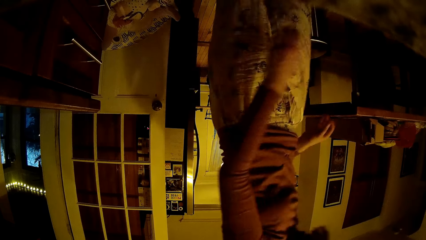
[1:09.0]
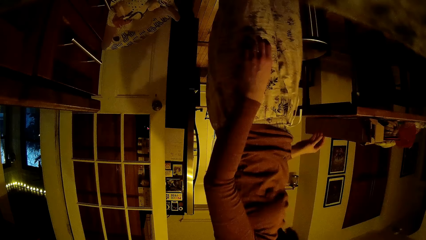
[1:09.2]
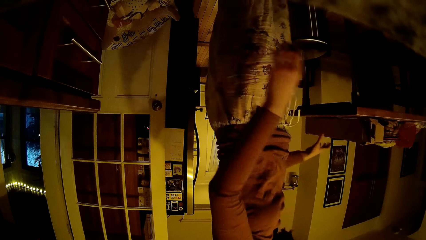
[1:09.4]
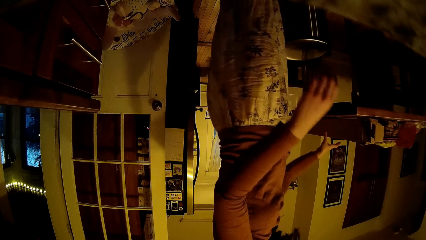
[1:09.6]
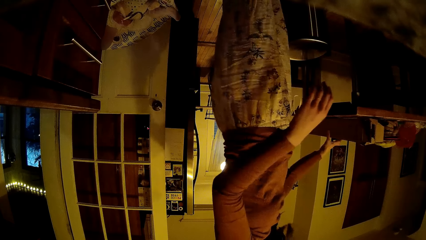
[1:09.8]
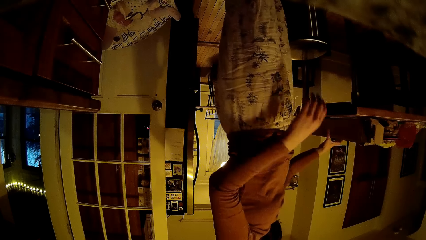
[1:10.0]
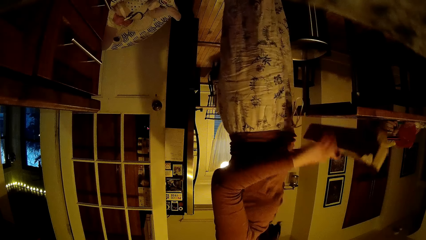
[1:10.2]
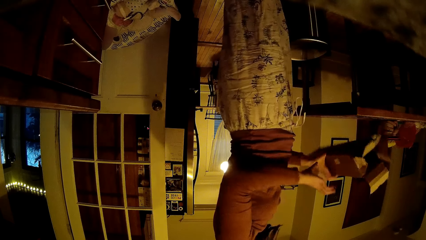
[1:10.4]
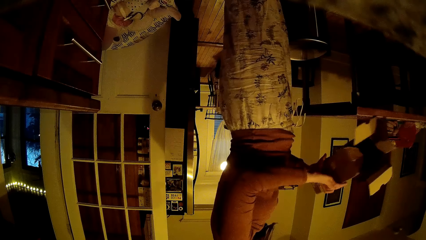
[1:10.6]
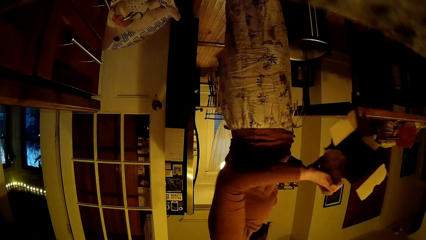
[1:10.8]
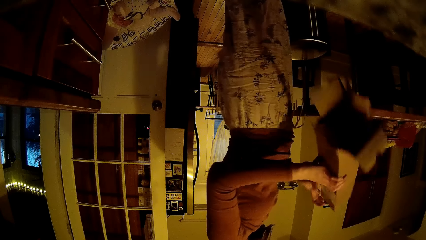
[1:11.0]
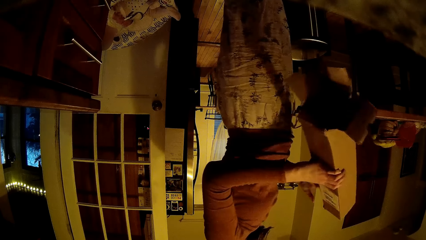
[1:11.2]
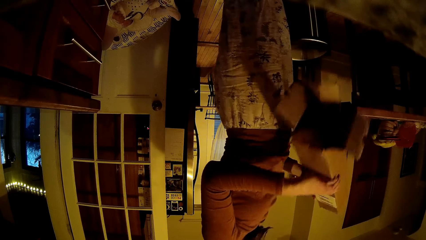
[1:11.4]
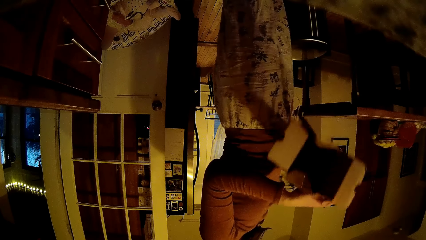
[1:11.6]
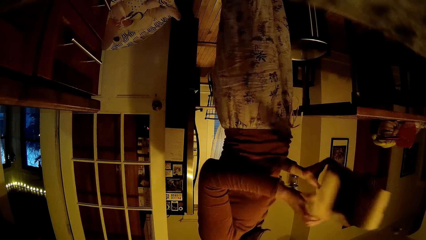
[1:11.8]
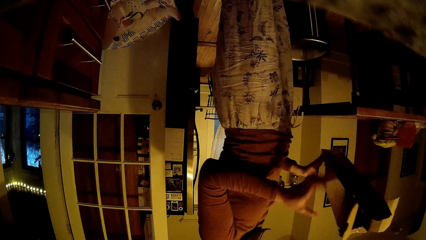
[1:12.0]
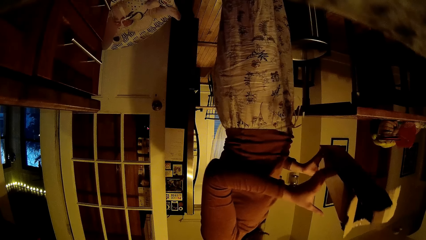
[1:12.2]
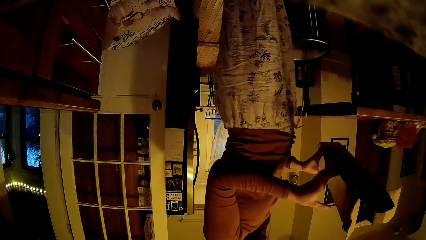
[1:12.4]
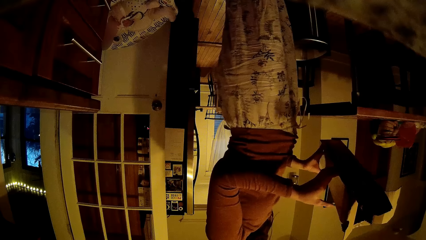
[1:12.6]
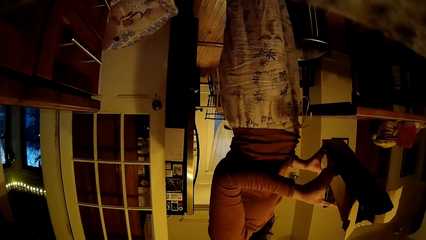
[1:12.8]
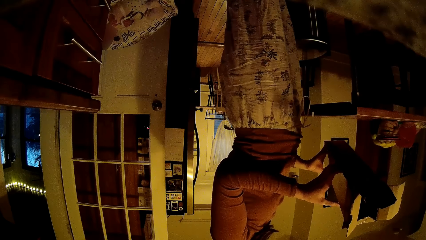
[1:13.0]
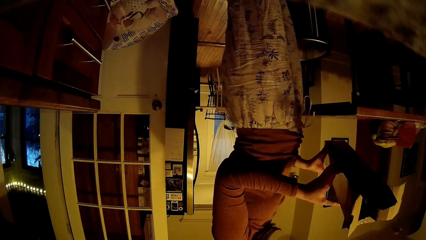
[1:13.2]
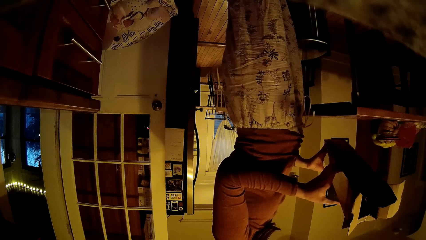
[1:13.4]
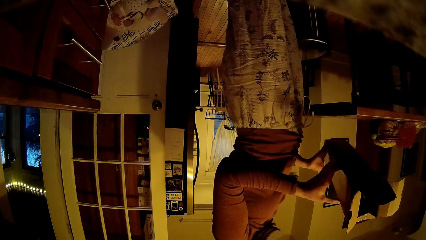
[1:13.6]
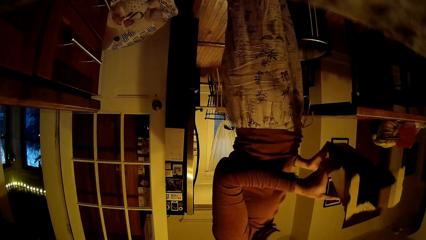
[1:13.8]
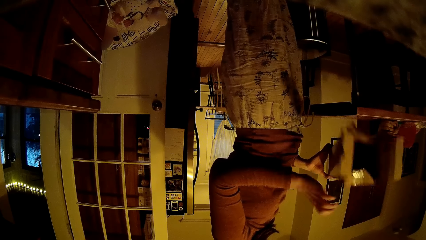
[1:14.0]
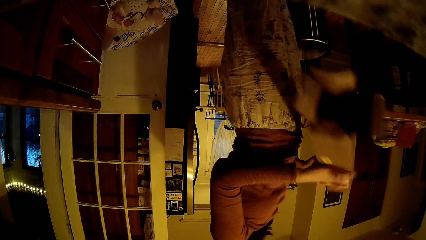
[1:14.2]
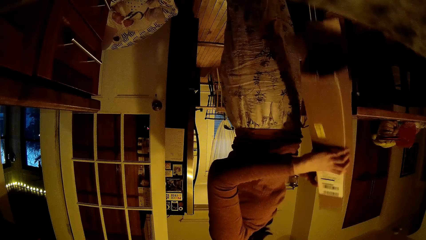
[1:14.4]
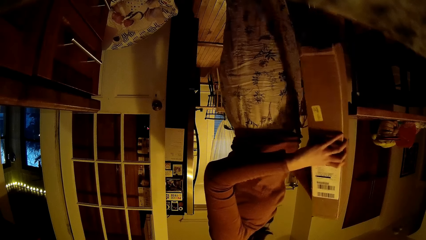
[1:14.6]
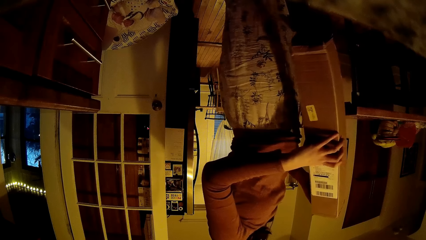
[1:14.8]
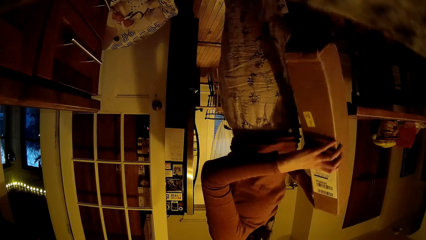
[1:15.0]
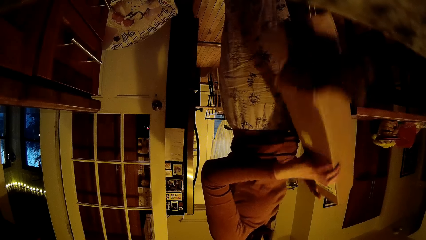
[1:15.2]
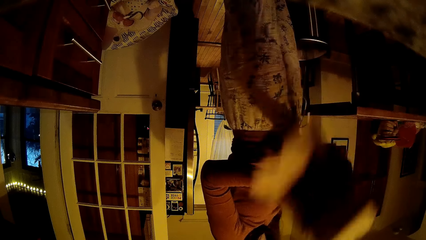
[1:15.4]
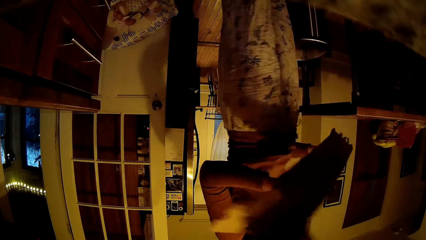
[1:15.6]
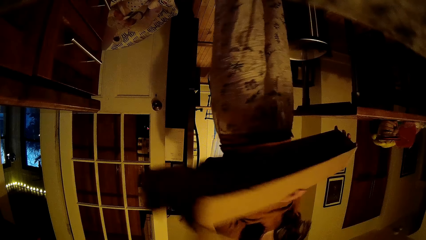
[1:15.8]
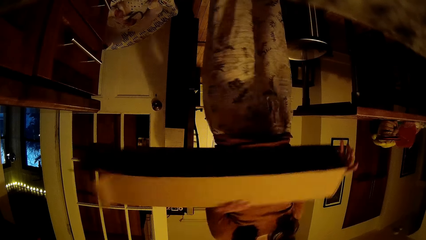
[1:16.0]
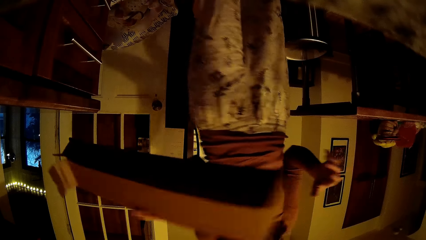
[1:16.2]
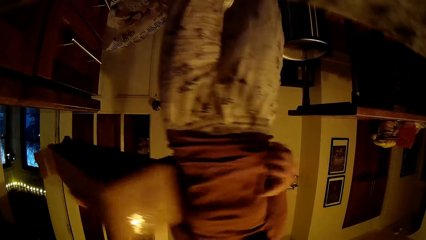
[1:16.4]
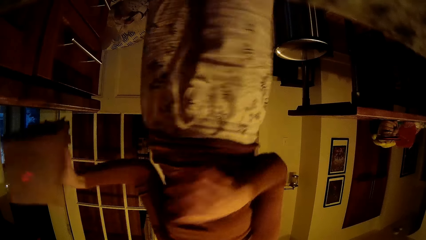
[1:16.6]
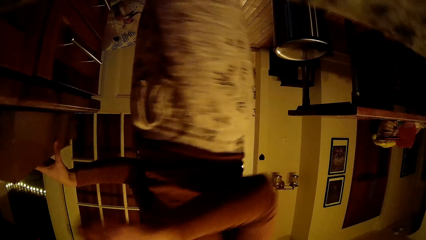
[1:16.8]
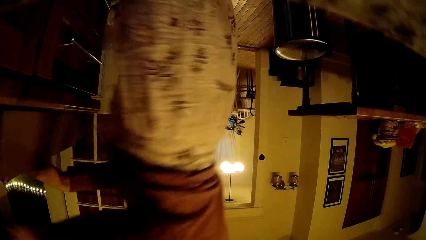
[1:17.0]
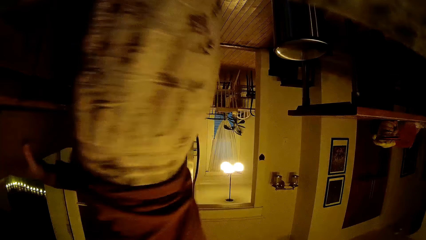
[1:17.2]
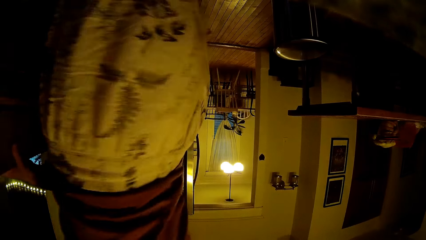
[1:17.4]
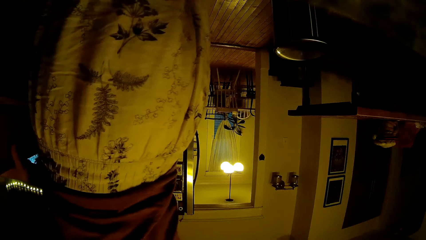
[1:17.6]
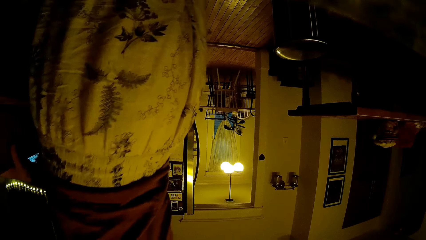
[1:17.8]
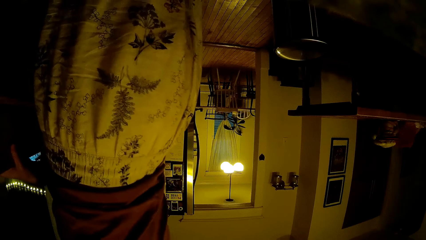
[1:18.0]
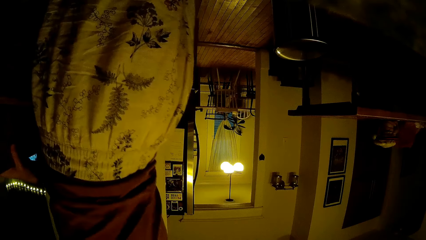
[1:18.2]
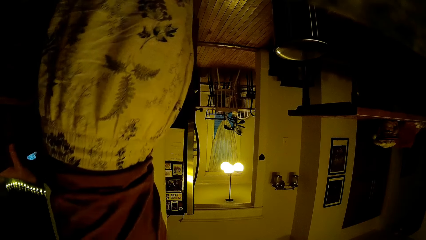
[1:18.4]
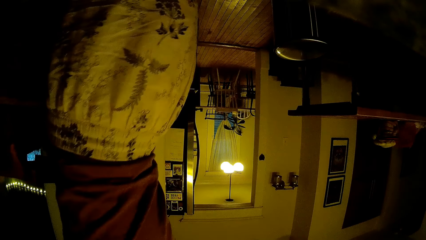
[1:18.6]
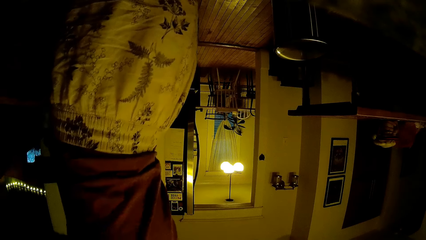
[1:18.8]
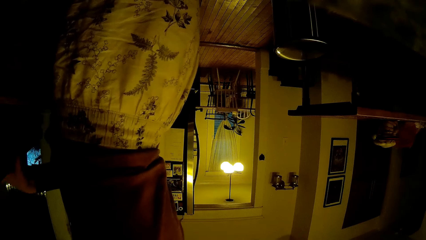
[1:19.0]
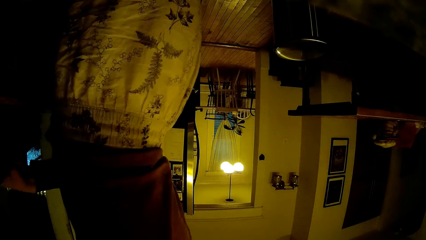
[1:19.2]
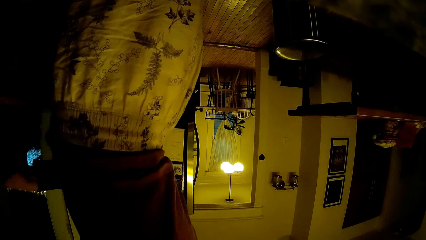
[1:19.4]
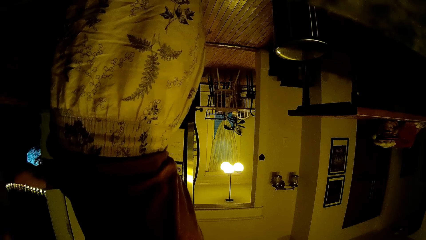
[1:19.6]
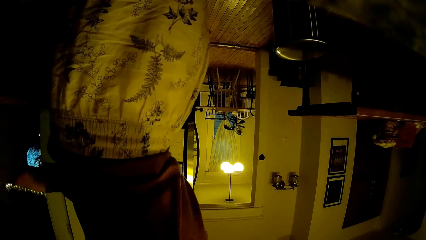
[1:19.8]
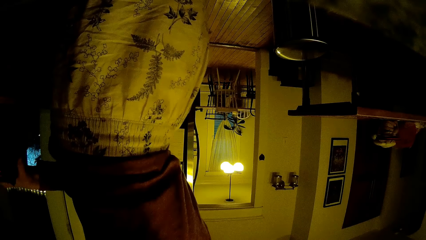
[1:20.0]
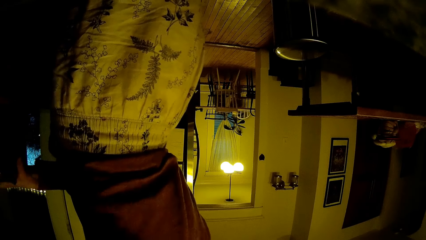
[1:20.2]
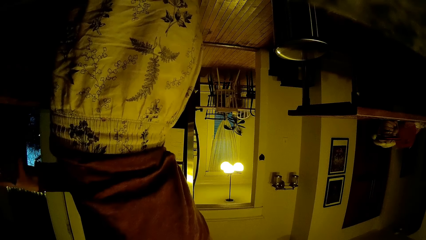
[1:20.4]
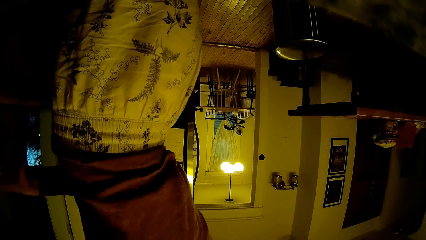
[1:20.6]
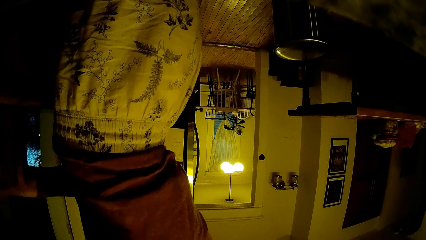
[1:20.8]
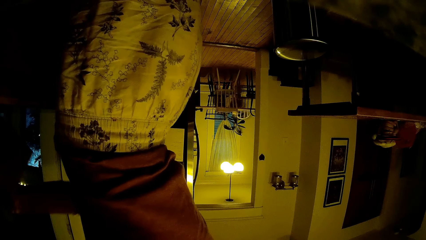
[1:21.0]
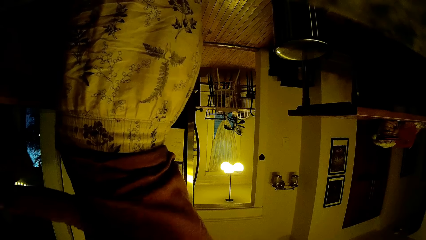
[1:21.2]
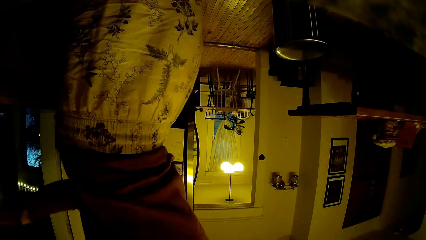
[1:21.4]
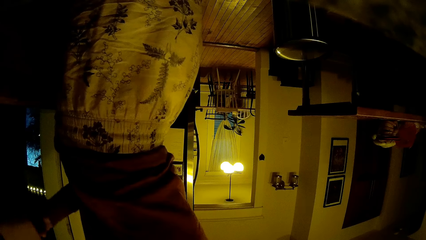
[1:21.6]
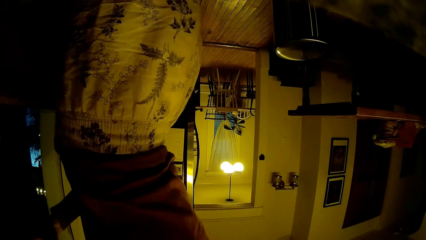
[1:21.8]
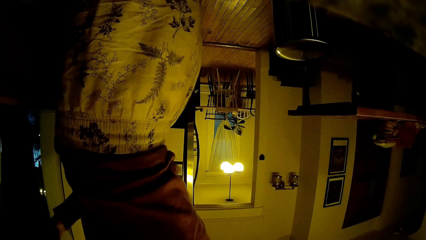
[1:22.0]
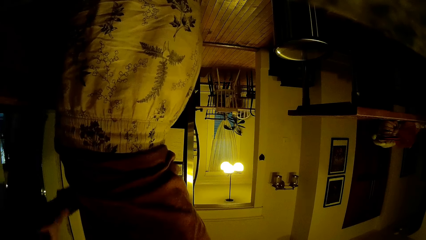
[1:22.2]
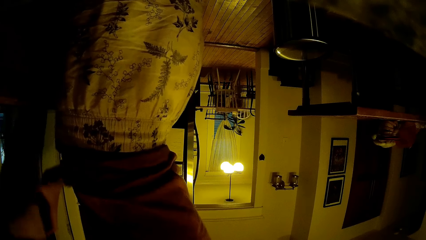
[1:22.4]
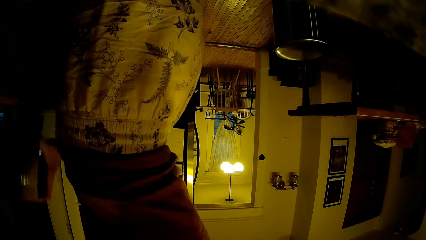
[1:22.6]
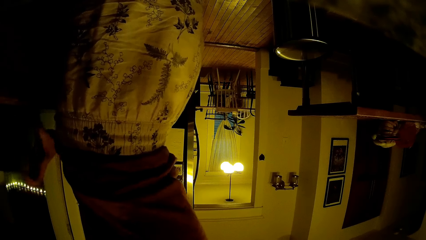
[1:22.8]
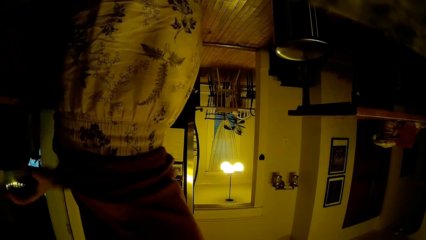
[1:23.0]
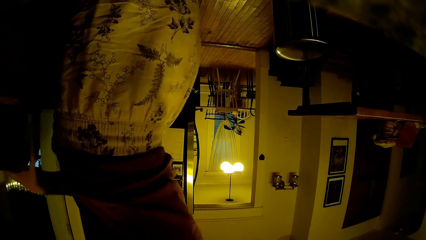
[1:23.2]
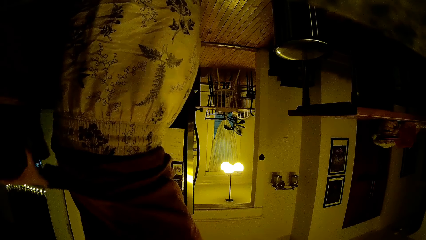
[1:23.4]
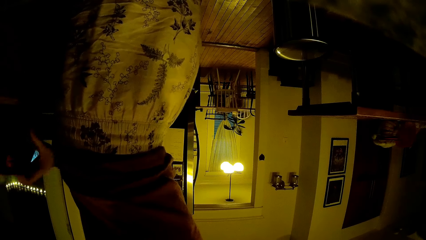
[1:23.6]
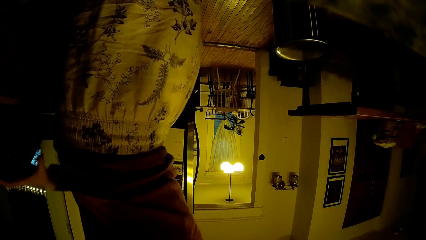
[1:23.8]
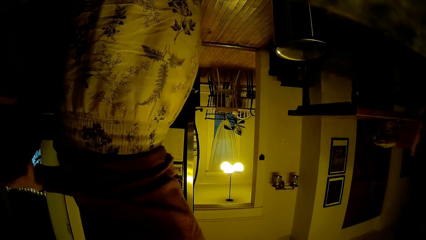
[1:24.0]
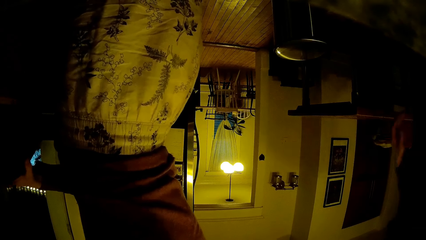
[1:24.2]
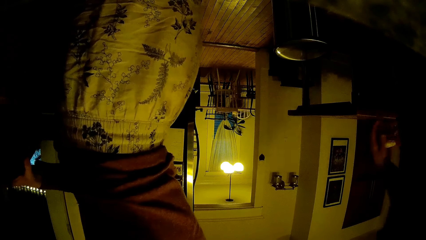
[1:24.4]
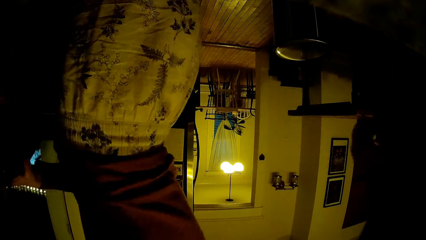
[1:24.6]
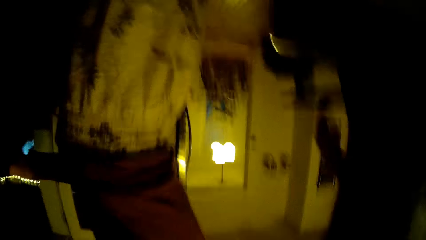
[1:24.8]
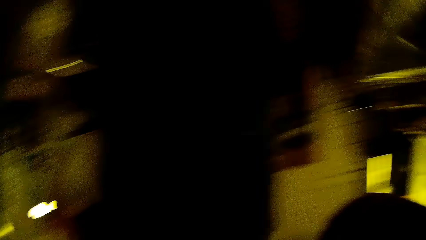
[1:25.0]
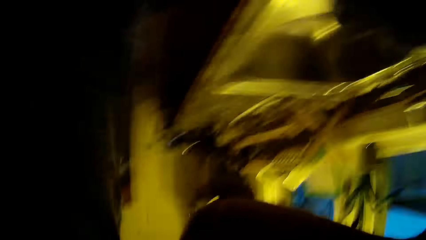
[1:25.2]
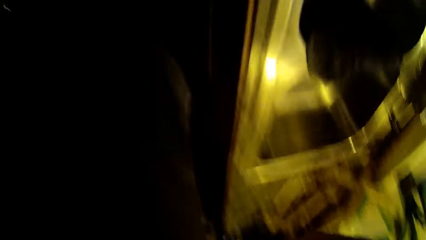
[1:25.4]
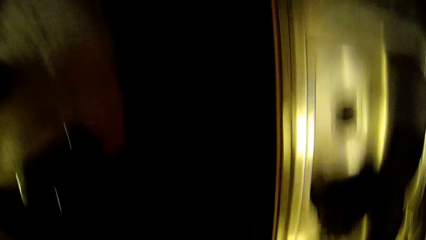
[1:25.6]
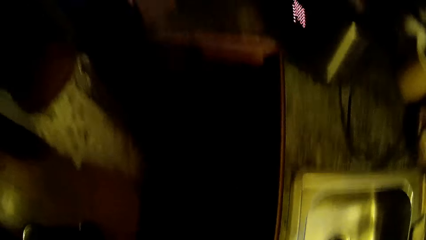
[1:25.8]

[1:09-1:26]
The woman picks the carton from the table with her right hand, interacts with a man, and holds the carton with both hands. The woman talks to the camera wearer, walks in the room, places the carton on a table with her left hand, and talks. The woman lifts the carton from the table with her left hand, drops the carton on the table with her left hand, and adjusts the carton on the table with her left hand. The camera wearer talks to the woman. The man interacts with the woman.
